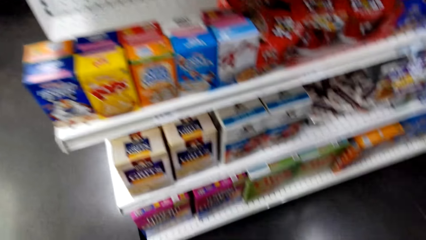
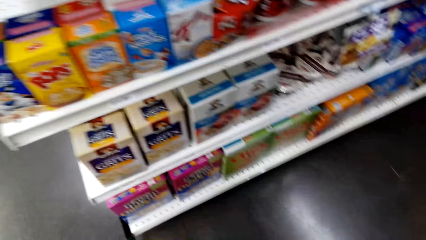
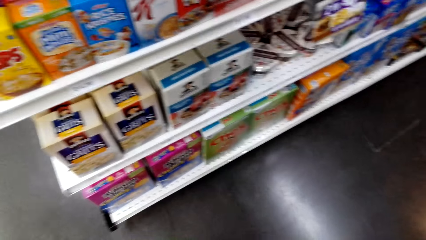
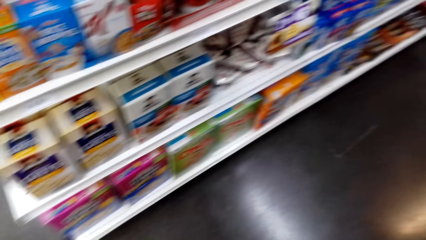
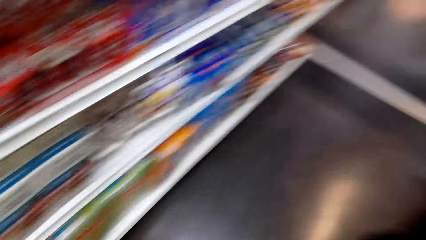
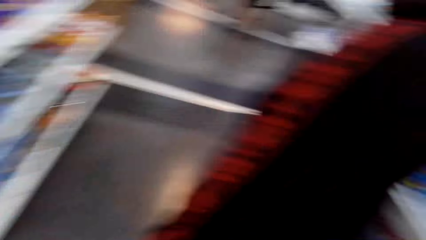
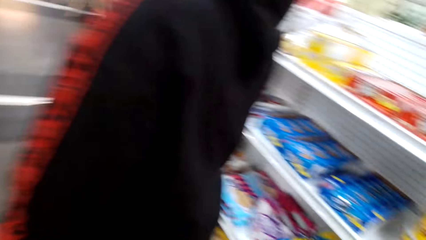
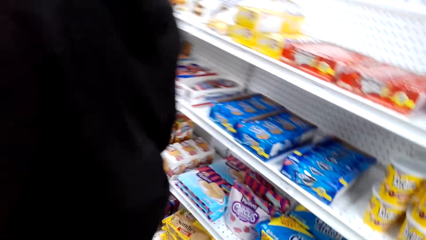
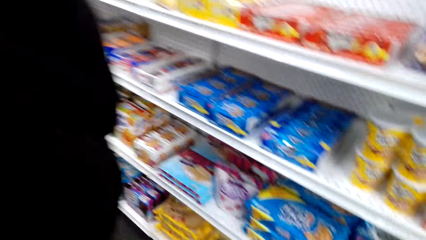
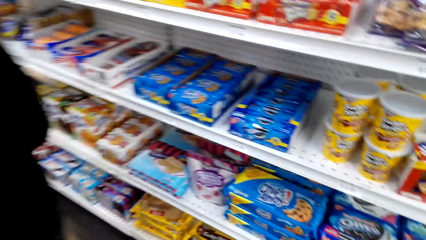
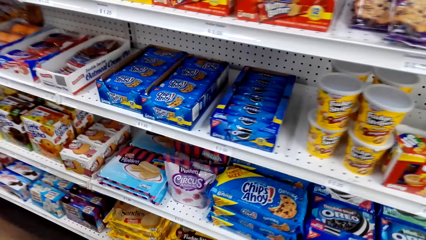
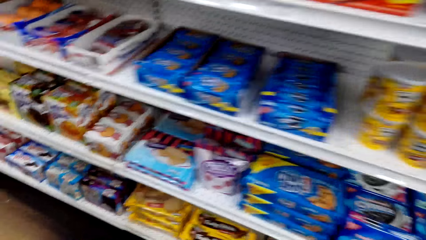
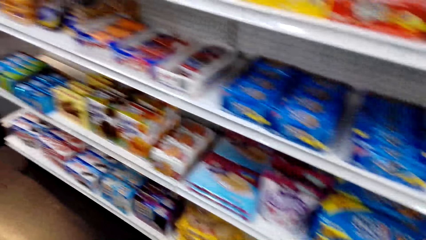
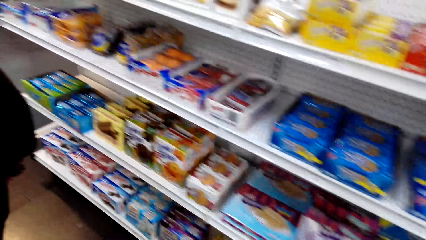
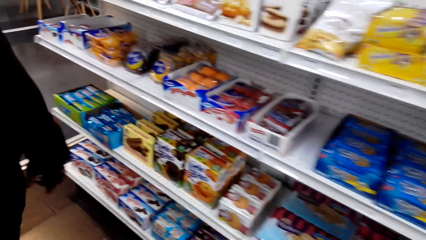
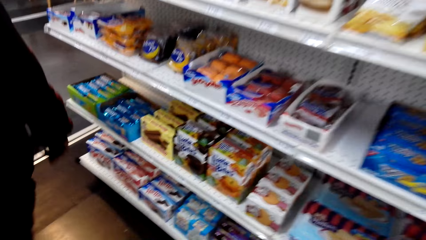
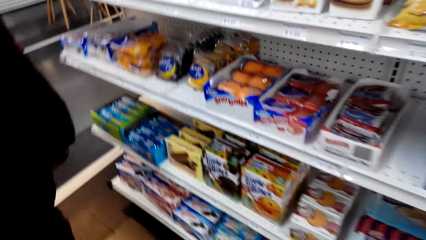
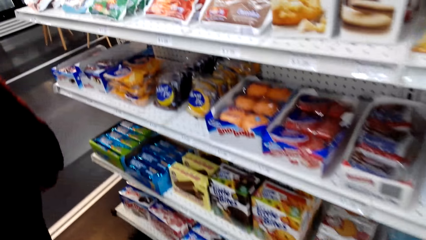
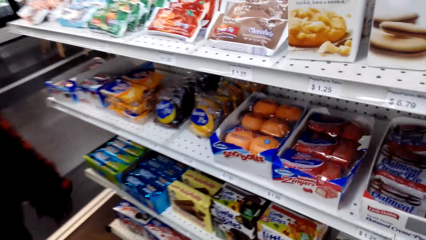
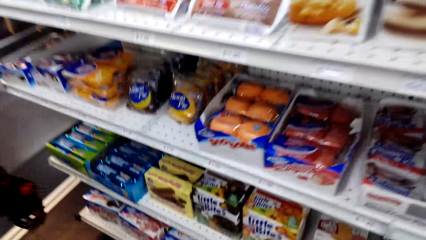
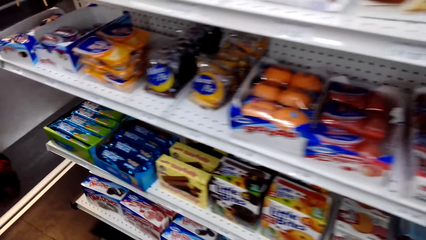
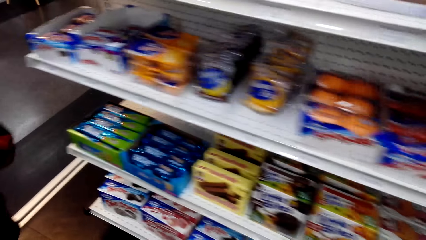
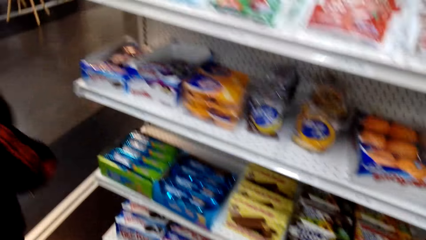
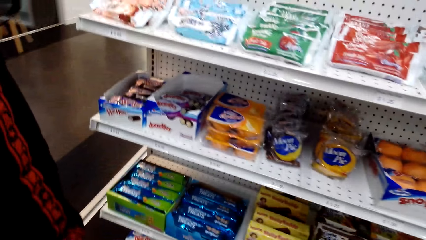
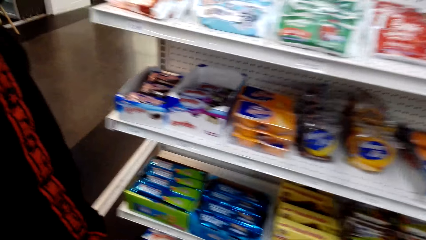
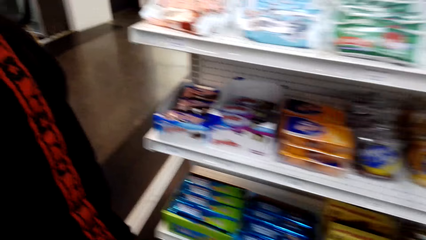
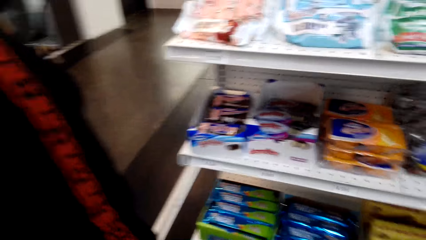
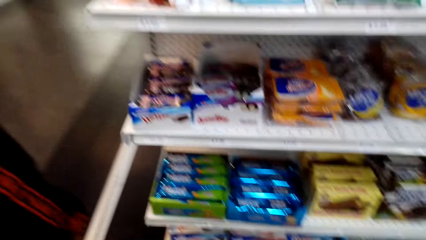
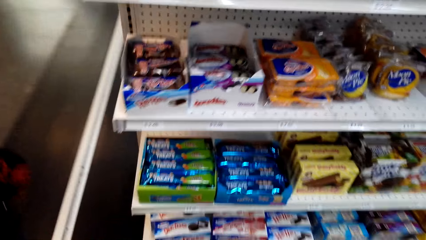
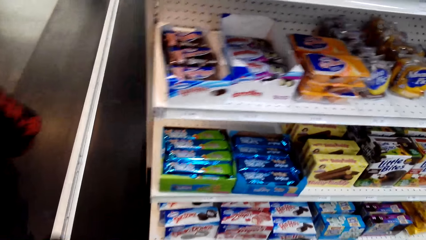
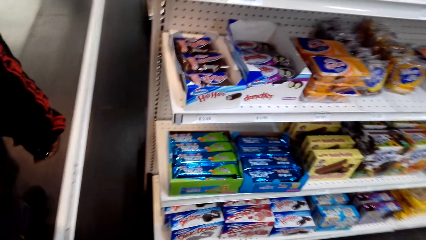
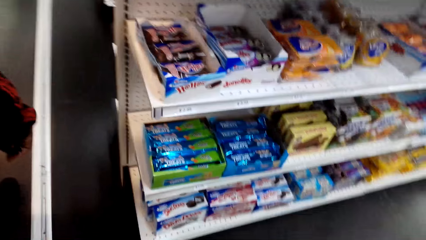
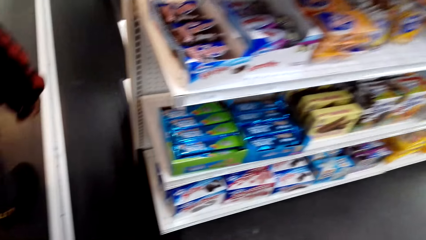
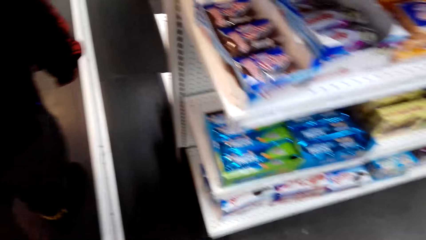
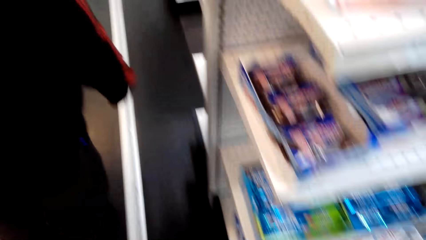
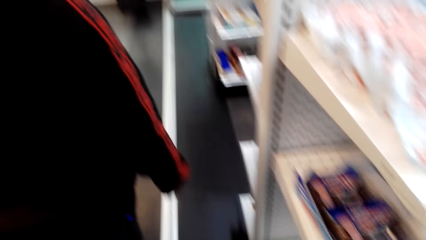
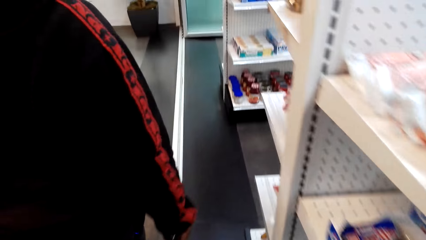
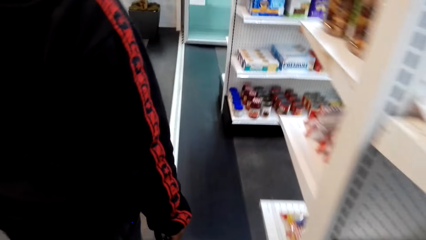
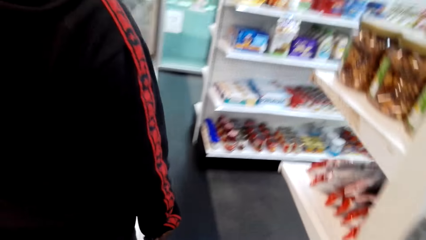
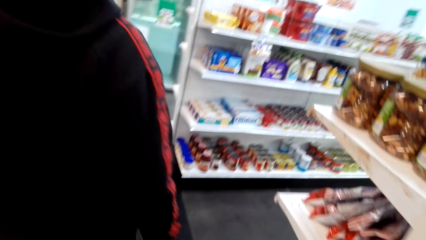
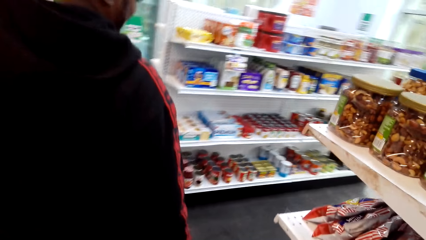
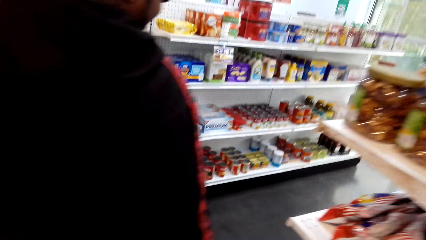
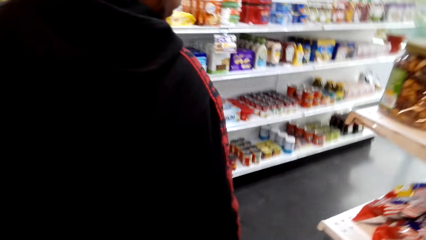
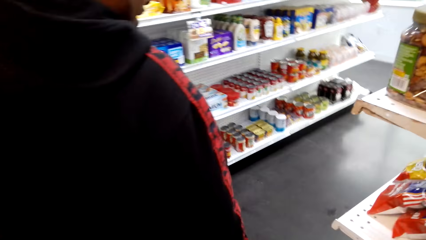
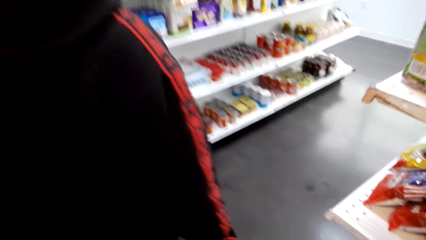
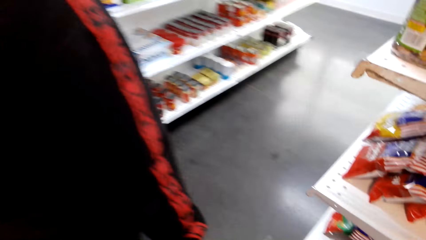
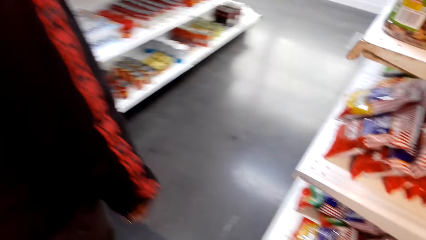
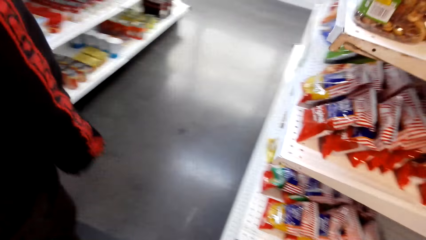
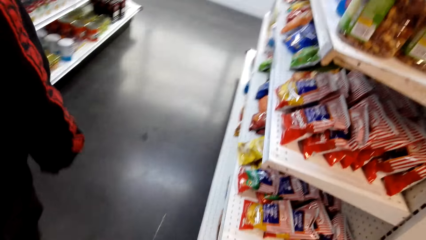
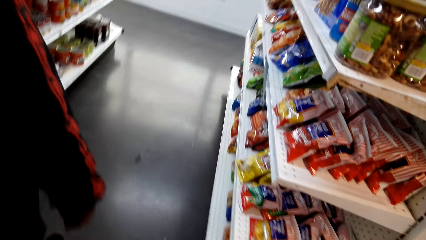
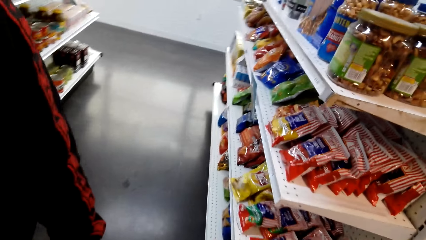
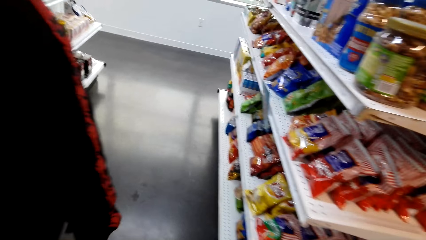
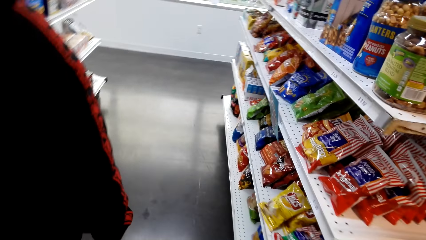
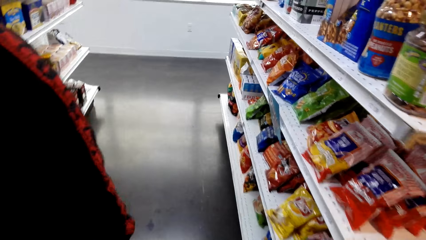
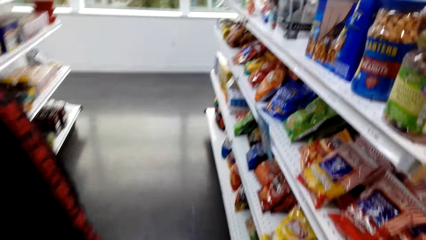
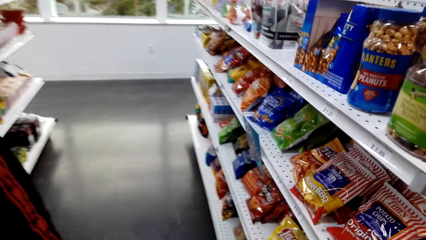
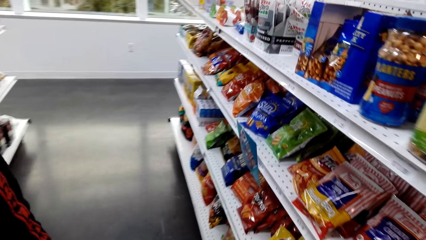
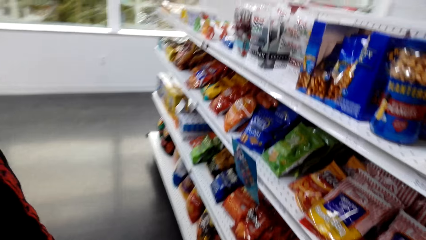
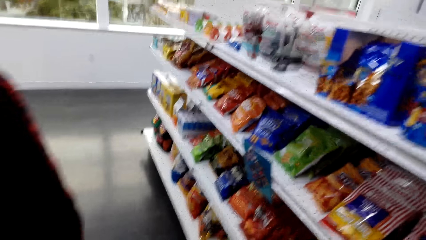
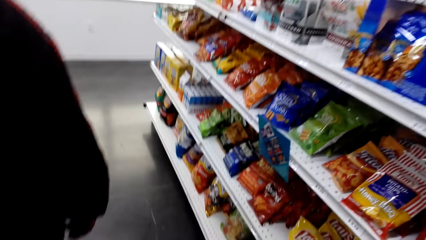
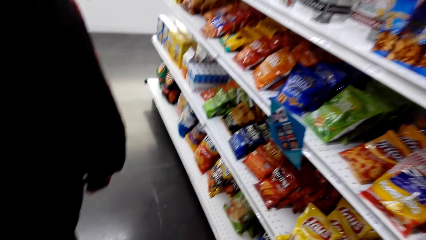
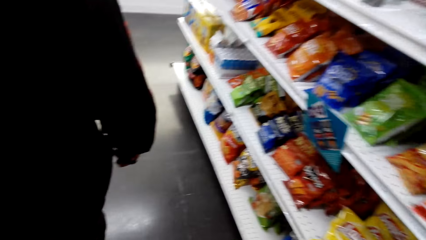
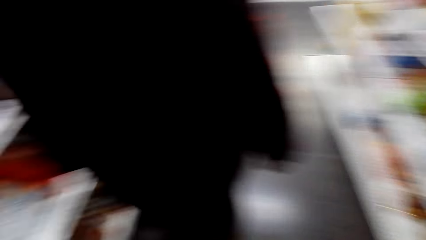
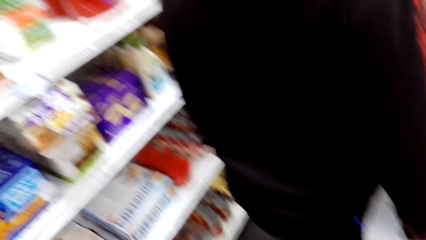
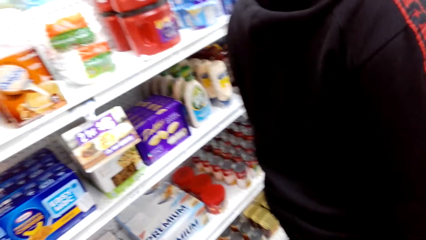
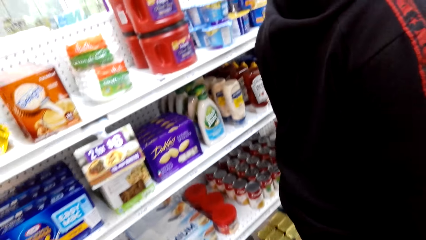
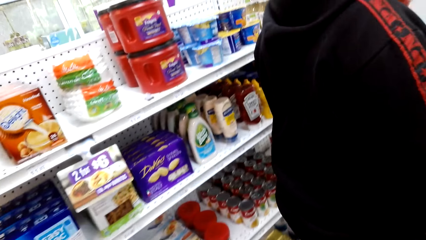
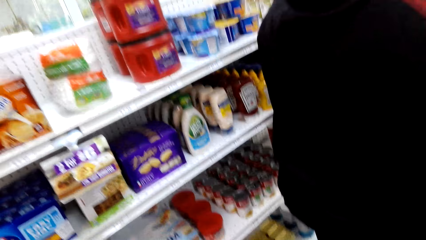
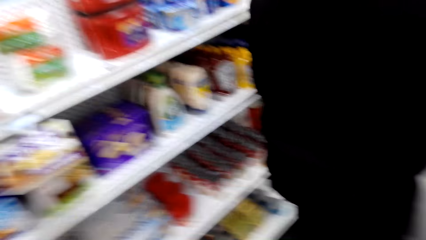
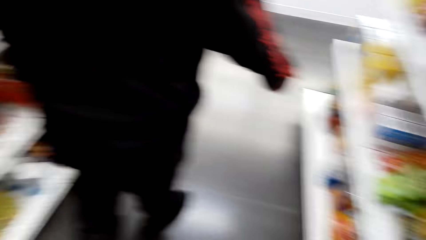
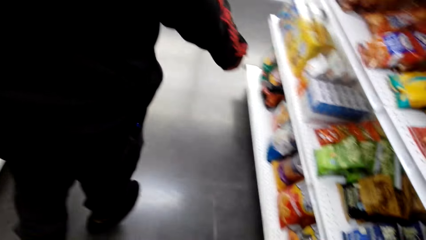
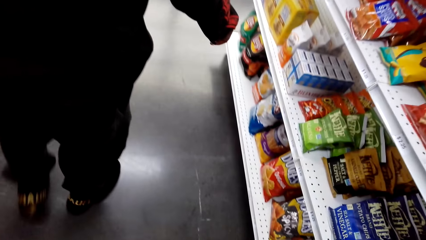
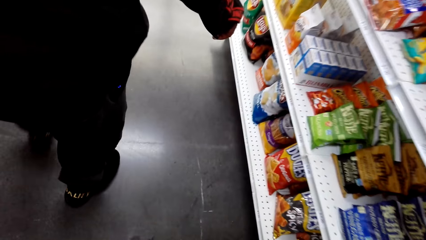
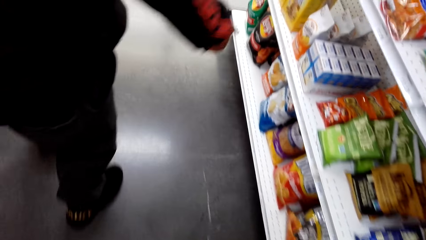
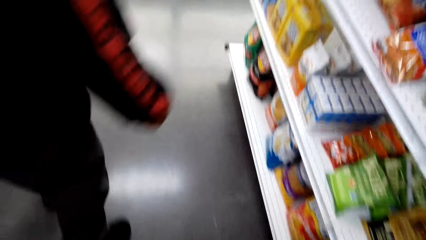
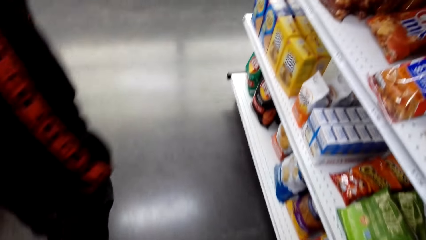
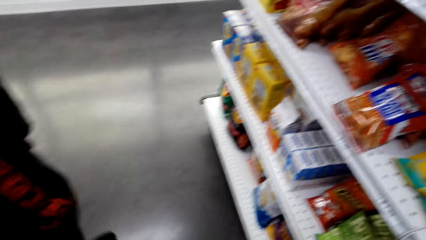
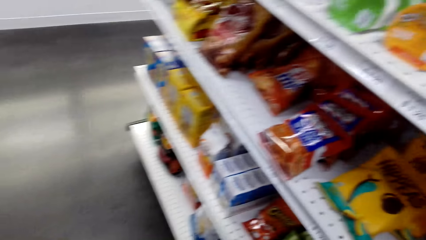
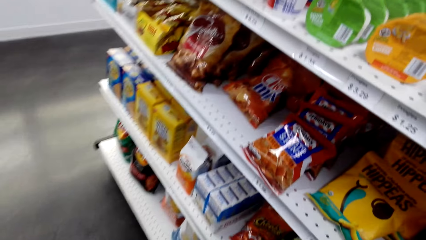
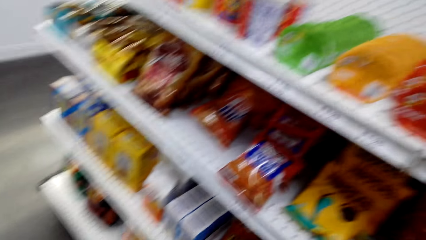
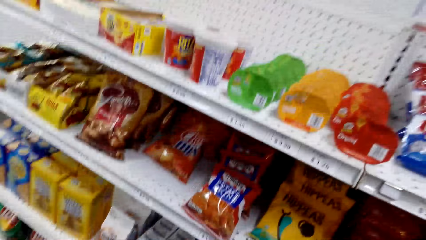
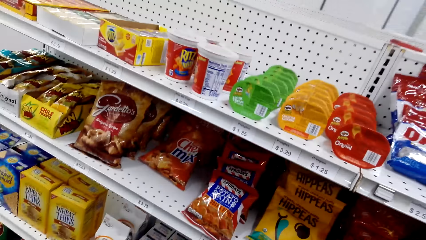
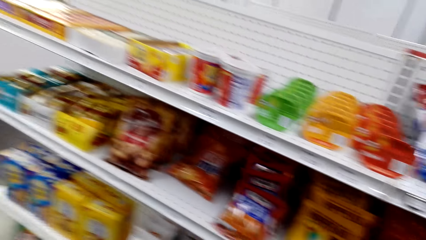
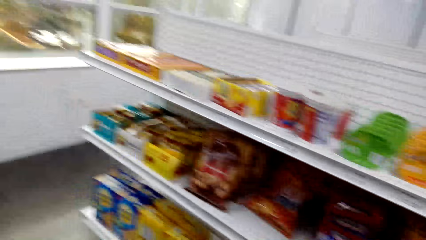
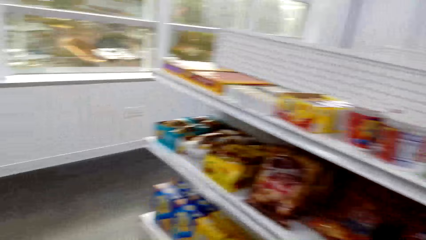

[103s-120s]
The camera wearer walks around. The man walks around. The camera wearer walks in the supermarket. The man walks around. The man walks around again. The camera wearer walks around.
